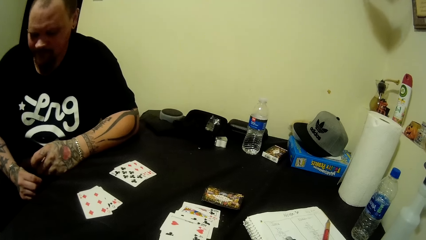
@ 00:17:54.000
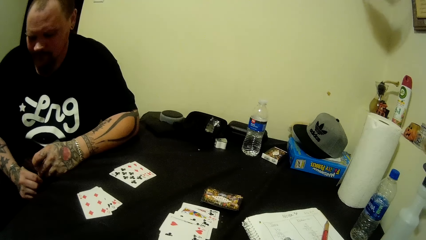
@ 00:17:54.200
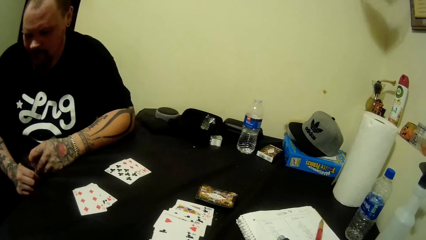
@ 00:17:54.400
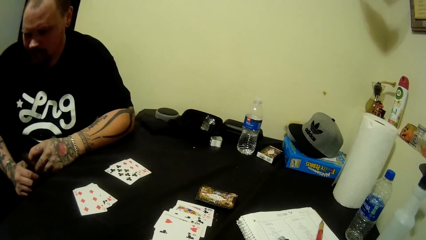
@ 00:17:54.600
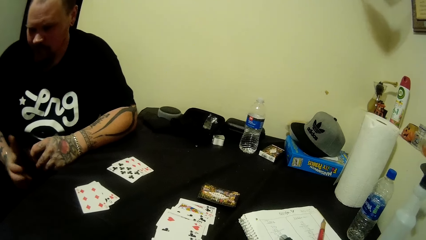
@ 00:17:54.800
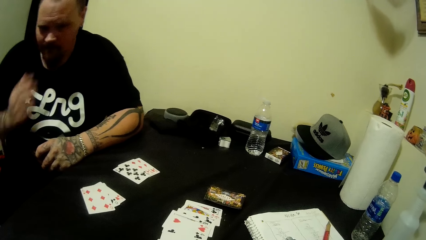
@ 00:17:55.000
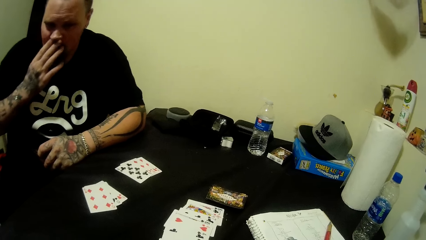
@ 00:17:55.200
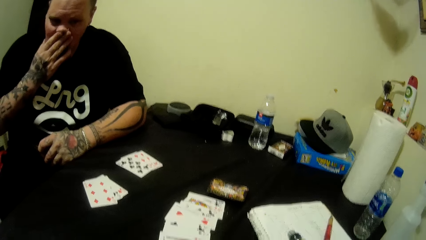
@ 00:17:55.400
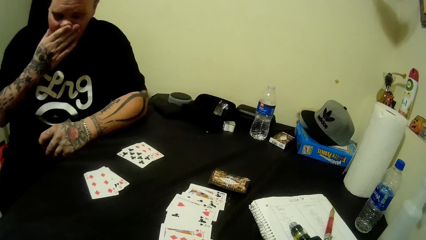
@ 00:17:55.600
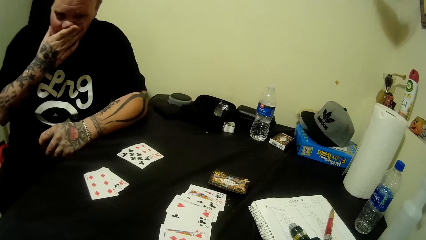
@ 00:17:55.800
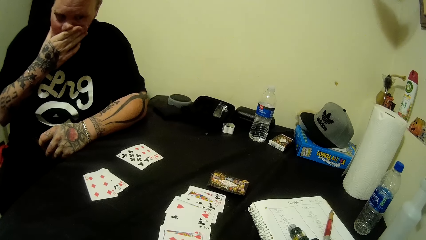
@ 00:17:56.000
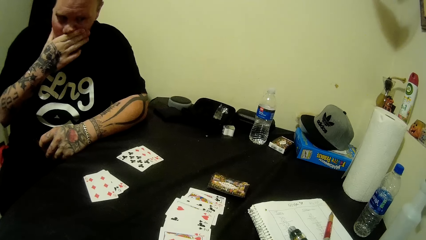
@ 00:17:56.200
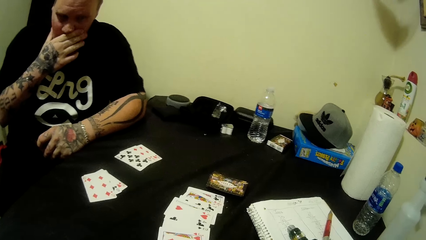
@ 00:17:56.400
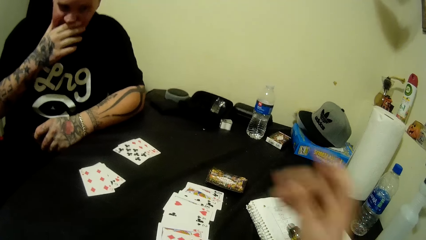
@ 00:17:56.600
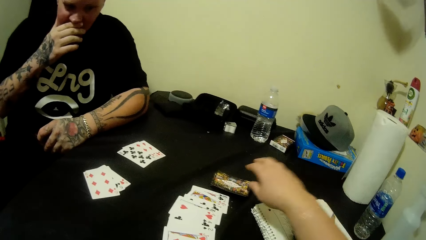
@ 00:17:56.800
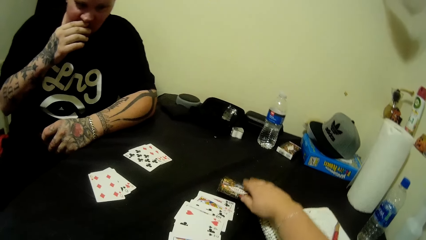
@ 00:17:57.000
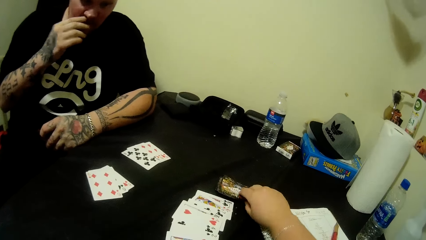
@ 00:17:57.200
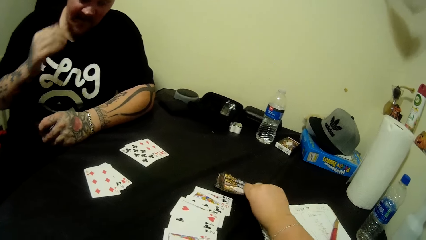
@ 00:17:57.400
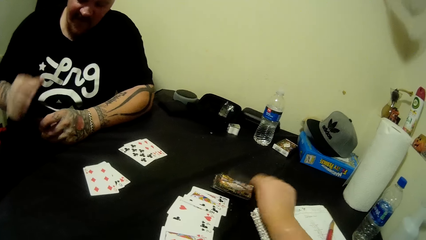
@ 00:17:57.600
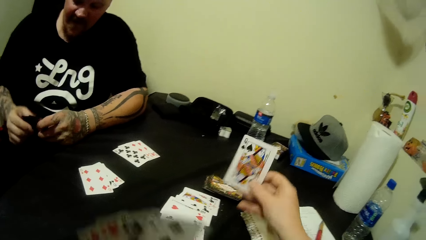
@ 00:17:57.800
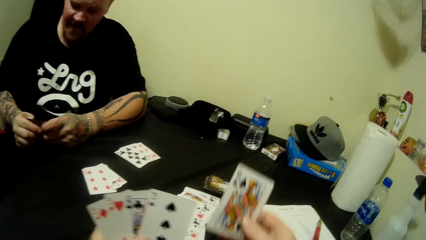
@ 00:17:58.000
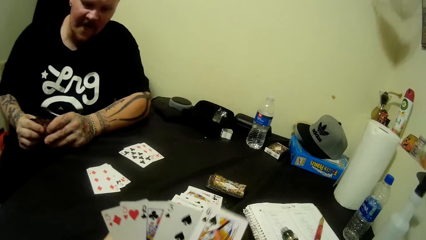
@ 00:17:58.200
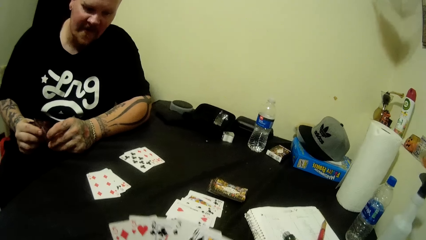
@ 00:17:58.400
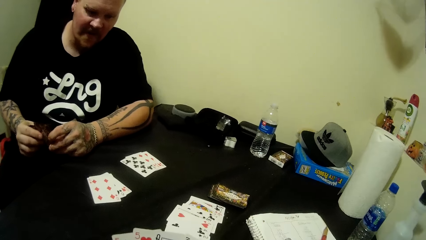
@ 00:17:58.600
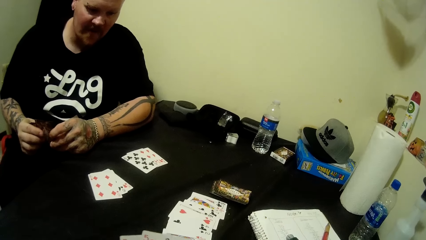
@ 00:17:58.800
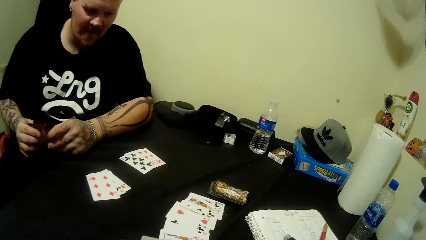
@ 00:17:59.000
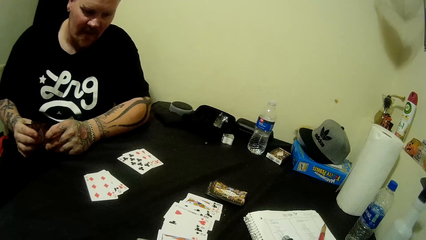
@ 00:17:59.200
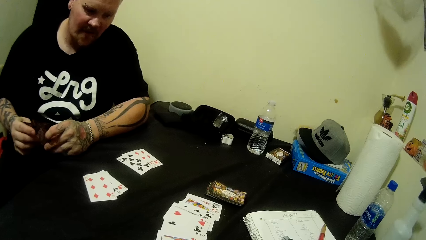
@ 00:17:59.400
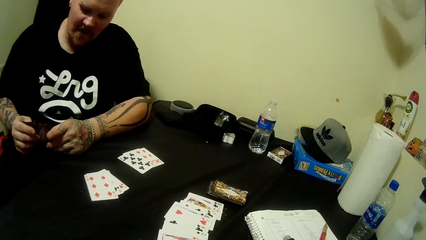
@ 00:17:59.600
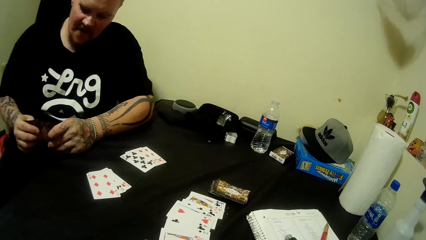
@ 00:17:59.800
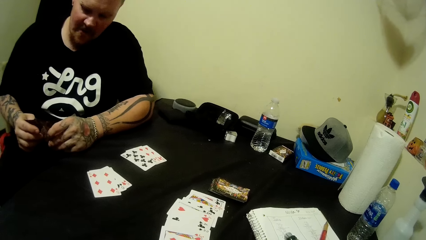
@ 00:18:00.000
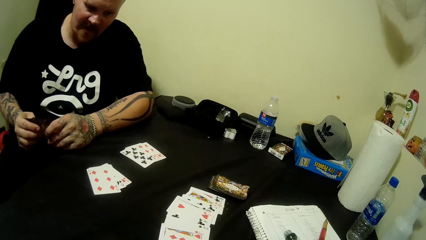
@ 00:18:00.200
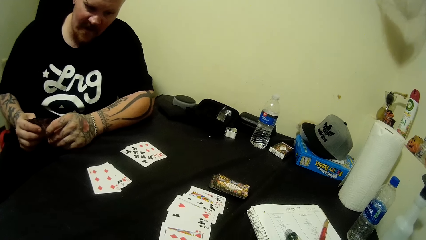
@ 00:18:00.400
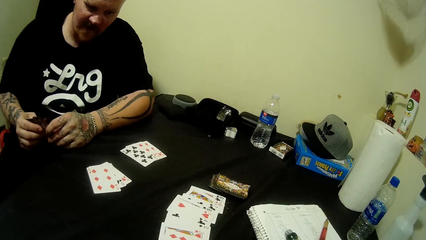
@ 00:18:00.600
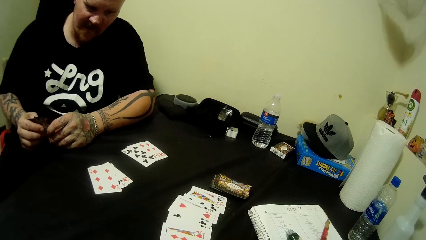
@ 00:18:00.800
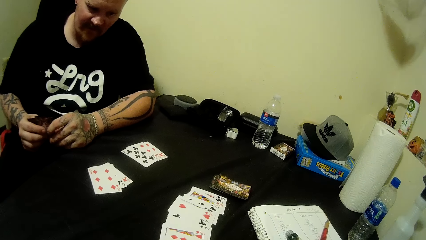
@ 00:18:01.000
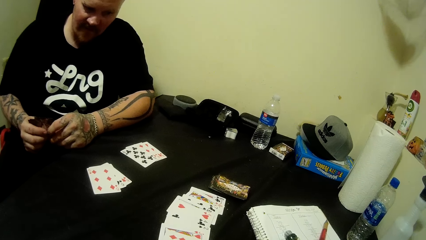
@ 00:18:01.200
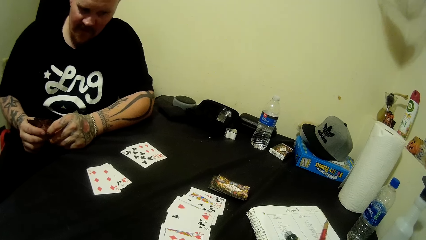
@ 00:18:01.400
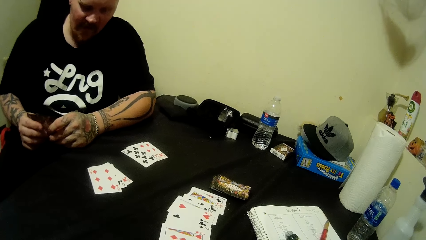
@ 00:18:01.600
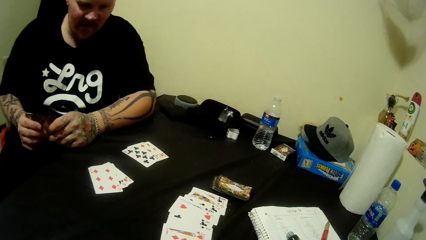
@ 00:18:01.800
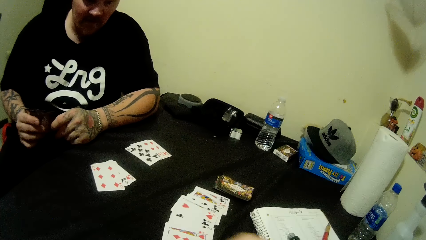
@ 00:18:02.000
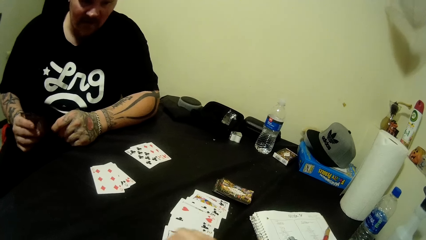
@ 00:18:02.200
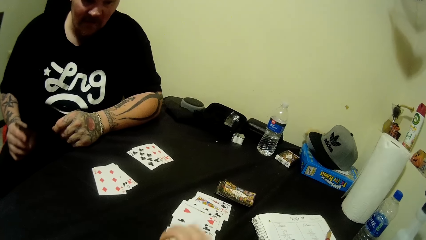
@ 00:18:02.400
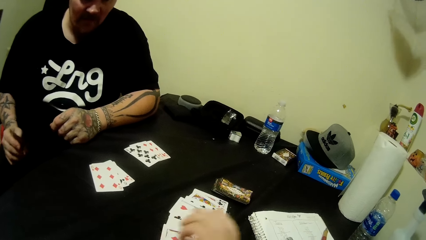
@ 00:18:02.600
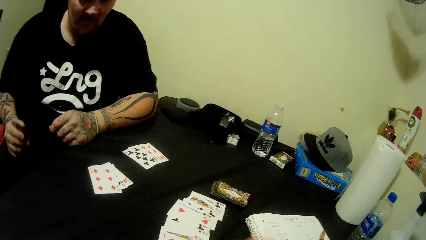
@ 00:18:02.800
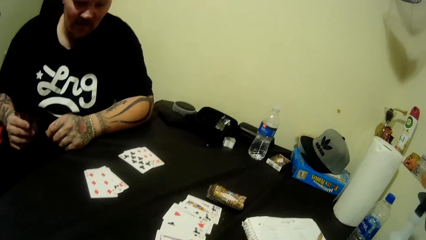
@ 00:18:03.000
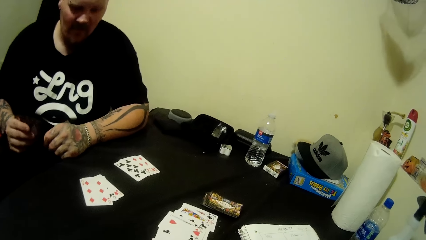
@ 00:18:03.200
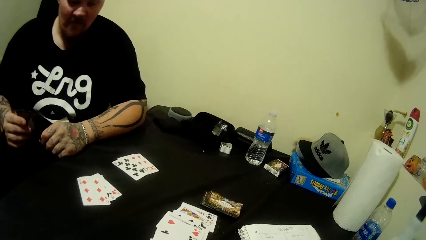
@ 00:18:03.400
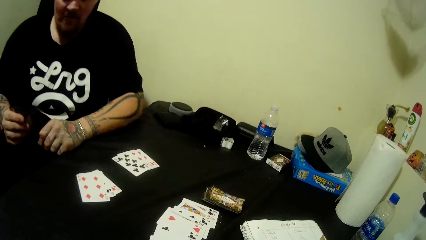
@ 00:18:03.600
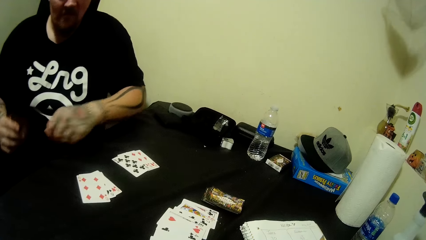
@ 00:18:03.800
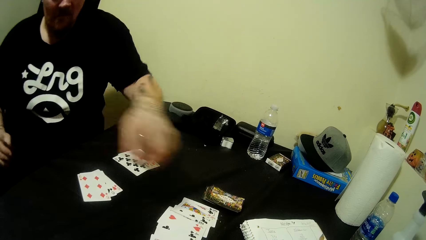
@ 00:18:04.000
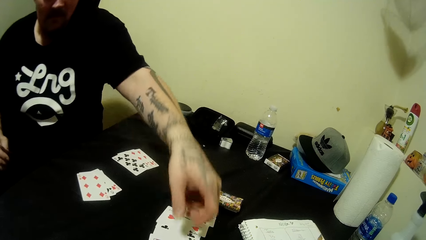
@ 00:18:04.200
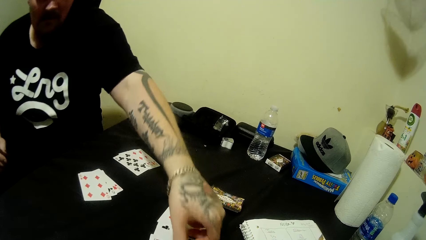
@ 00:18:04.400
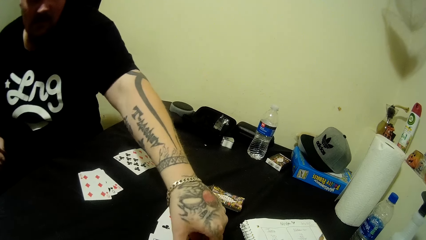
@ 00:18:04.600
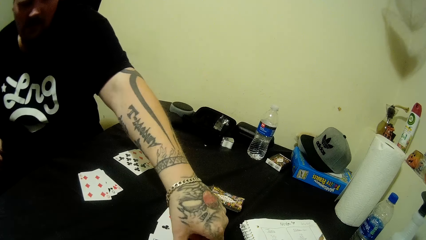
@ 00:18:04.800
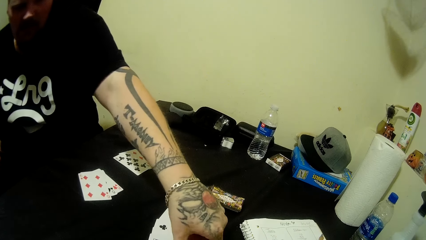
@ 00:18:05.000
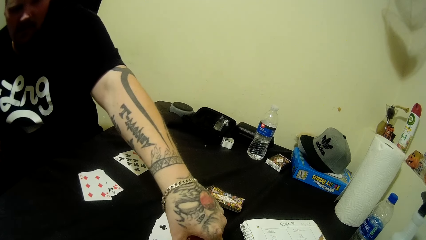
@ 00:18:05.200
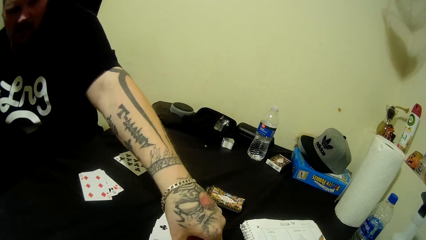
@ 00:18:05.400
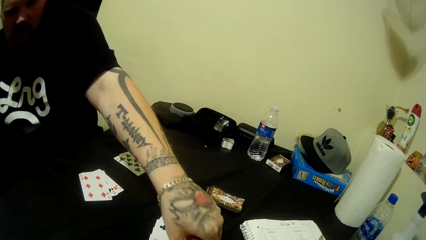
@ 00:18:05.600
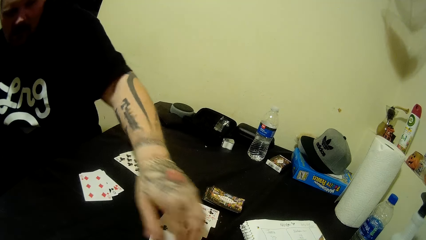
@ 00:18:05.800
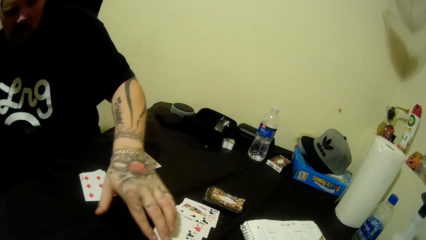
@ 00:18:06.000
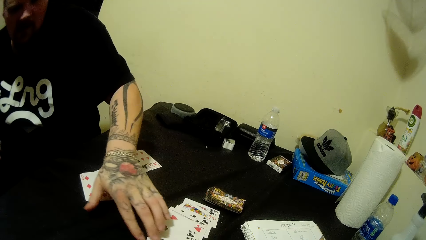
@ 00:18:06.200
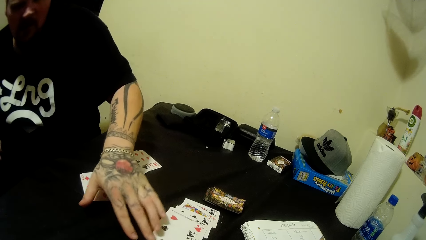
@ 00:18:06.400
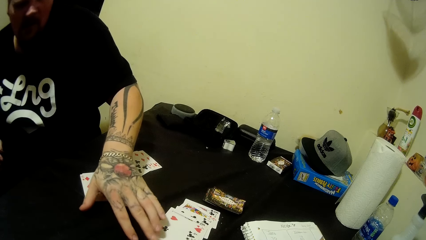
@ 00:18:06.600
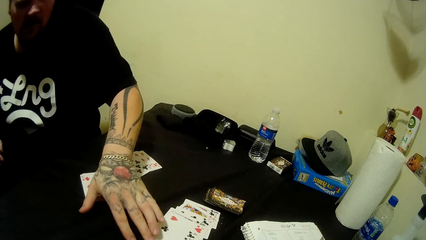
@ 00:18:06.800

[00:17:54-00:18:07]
The man touches his face with his right hand. The camera wearer picks a card from the table with her right hand. She puts the card on the table. The man picks cards from the table with his left hand.

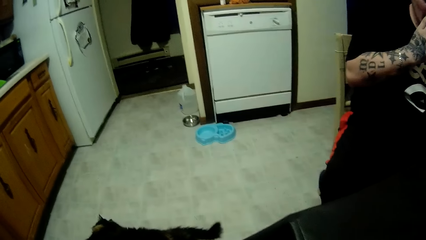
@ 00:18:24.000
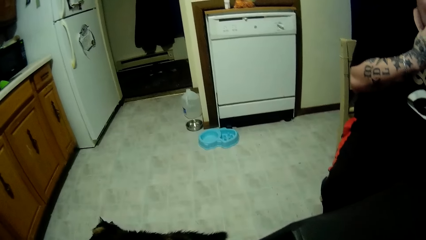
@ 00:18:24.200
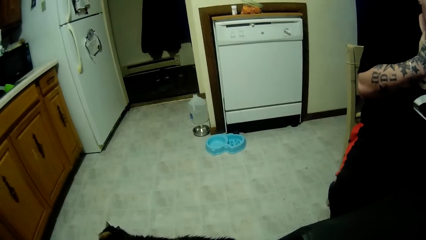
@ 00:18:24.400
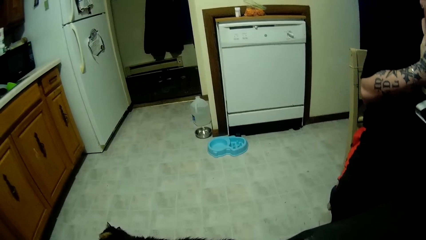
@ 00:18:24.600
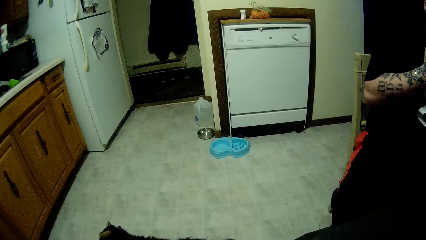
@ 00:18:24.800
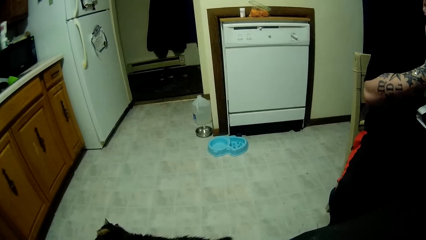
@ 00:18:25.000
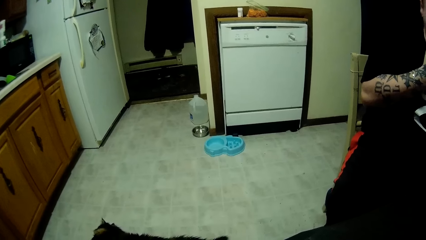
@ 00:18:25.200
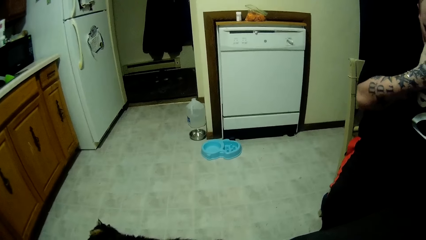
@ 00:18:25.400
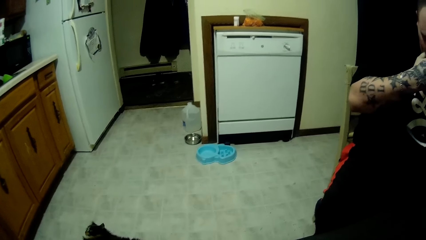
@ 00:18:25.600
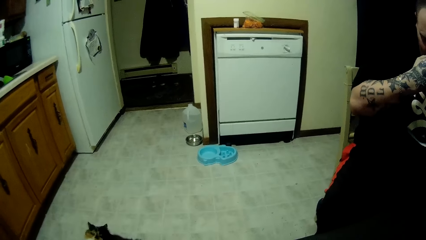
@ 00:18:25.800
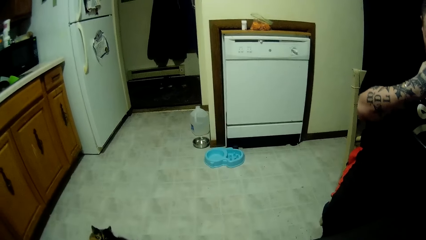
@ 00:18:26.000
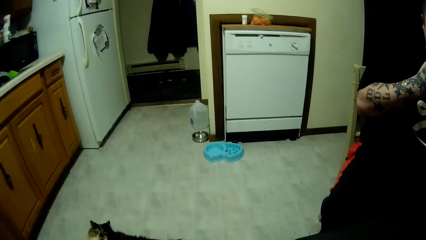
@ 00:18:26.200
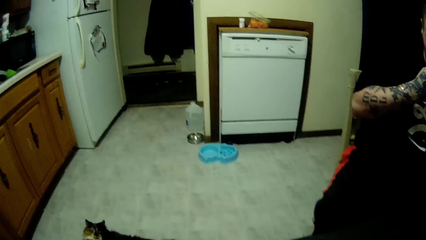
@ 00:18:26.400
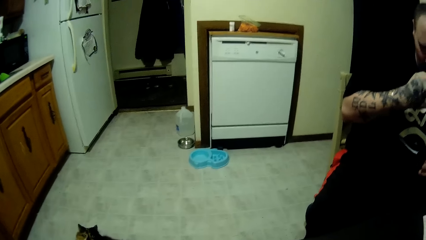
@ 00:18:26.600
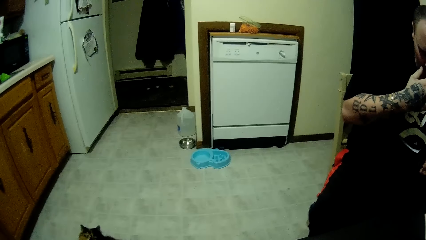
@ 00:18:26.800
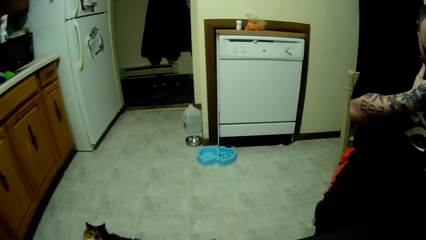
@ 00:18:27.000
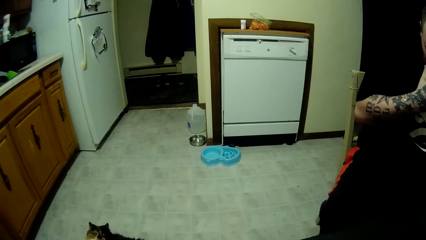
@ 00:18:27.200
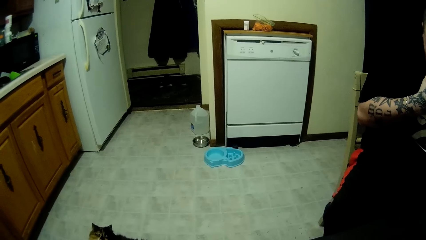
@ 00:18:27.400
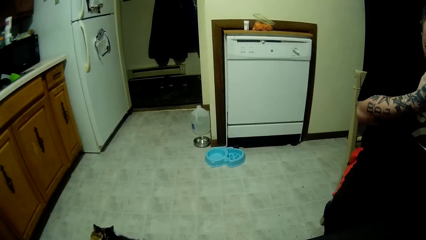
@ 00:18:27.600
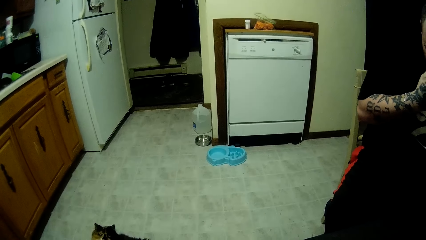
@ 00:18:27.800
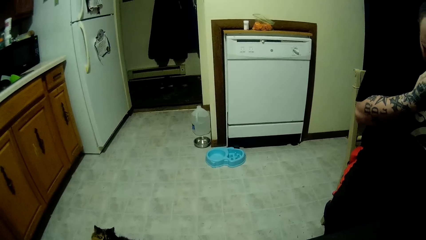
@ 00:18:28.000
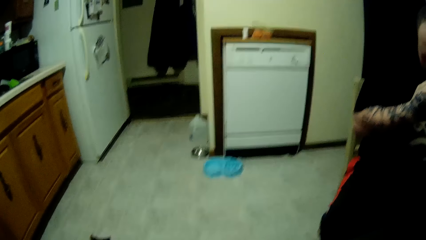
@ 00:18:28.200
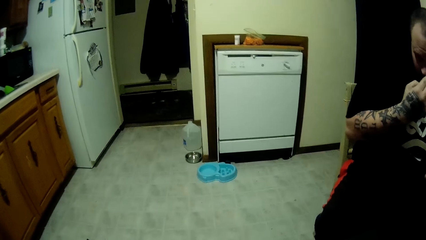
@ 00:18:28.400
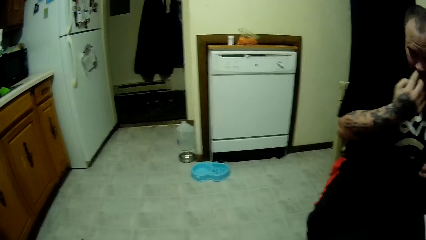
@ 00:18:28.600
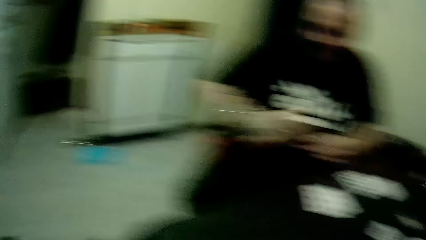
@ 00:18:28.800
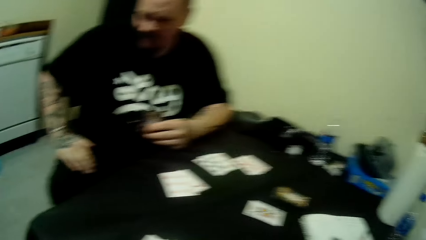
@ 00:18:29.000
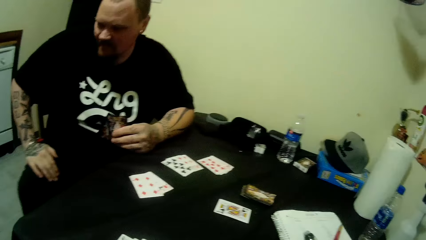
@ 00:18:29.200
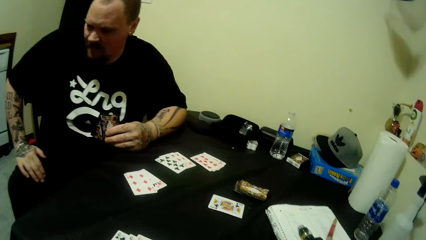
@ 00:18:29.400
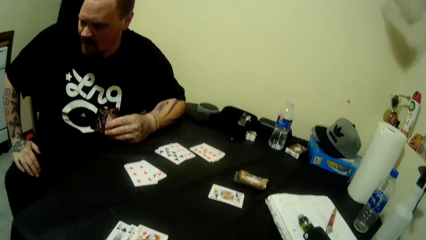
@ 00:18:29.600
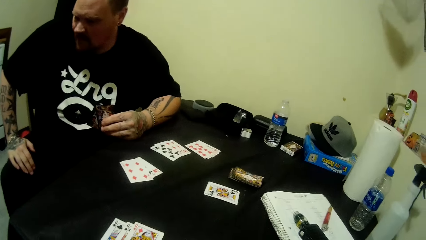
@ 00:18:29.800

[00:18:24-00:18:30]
The camera wearer looks around the kitchen. They interact with a cat. The man moves on the chair.
